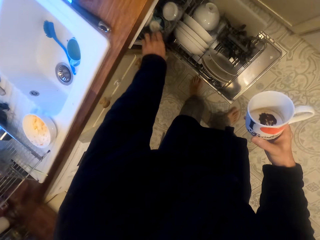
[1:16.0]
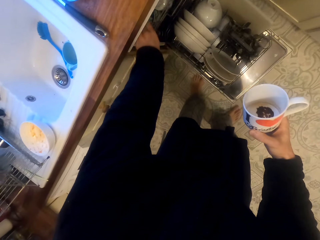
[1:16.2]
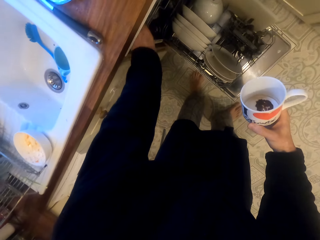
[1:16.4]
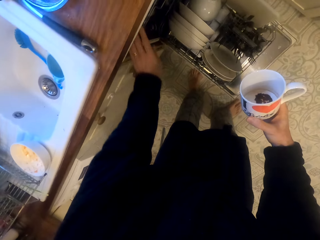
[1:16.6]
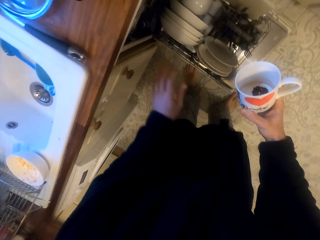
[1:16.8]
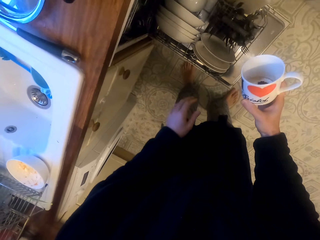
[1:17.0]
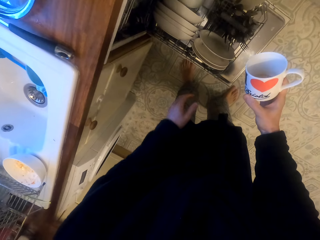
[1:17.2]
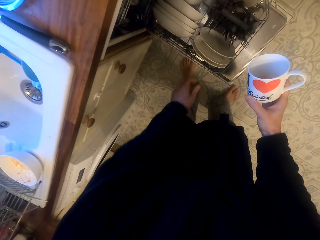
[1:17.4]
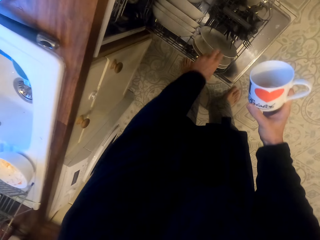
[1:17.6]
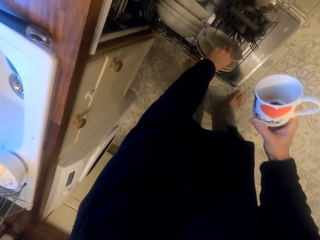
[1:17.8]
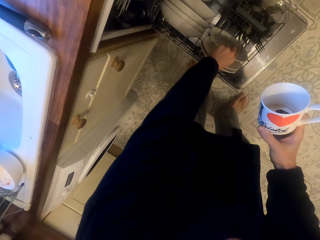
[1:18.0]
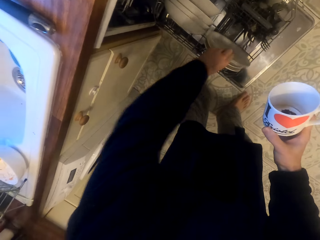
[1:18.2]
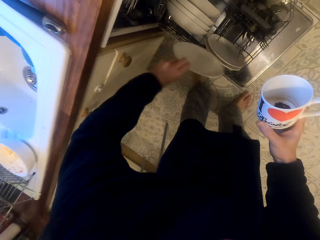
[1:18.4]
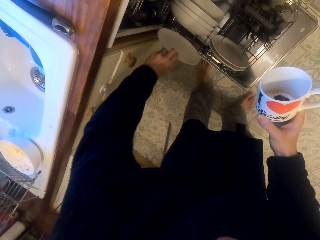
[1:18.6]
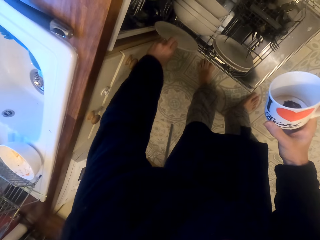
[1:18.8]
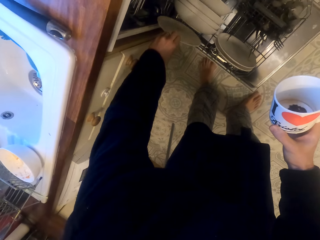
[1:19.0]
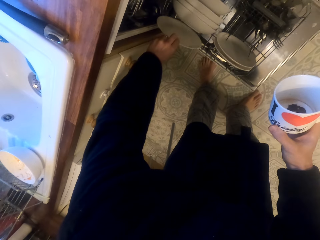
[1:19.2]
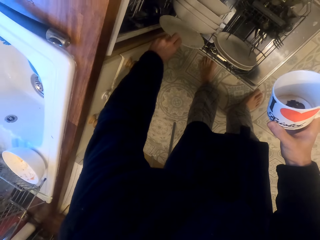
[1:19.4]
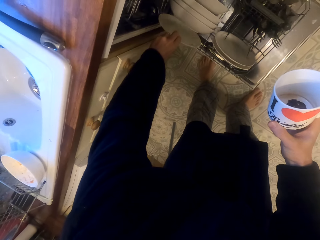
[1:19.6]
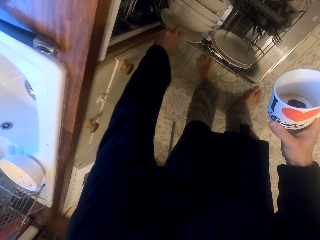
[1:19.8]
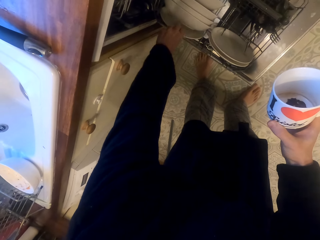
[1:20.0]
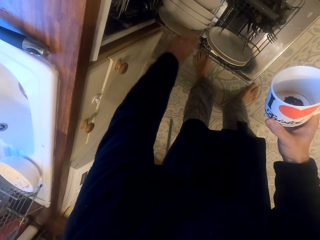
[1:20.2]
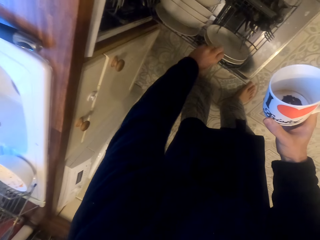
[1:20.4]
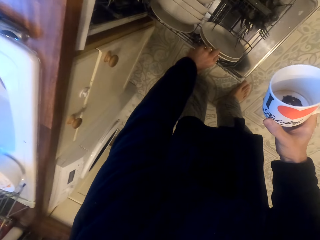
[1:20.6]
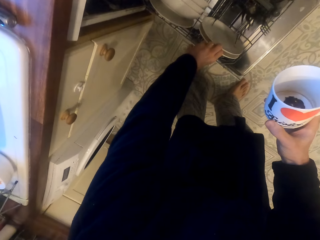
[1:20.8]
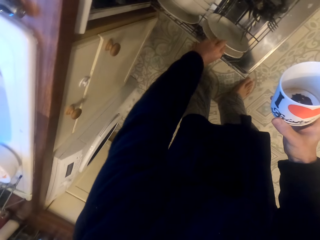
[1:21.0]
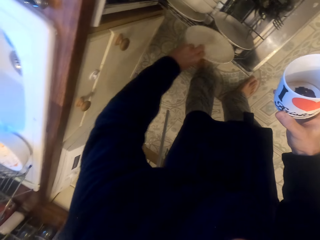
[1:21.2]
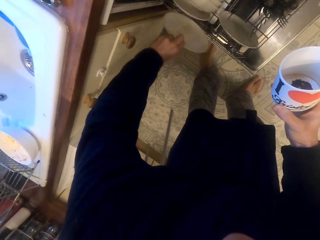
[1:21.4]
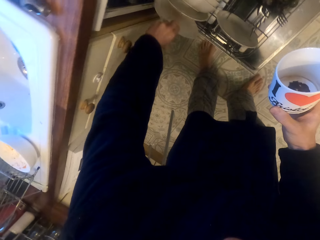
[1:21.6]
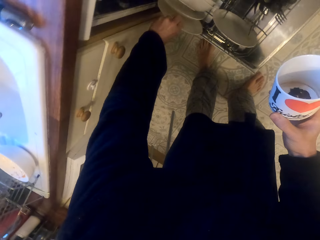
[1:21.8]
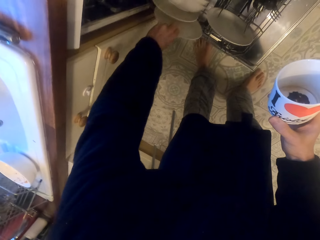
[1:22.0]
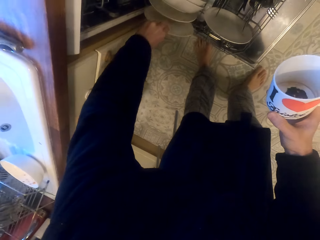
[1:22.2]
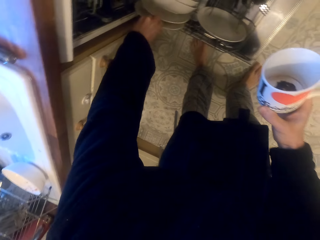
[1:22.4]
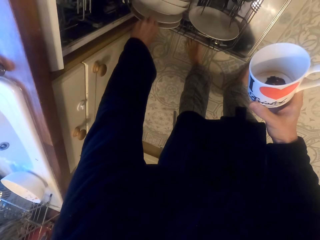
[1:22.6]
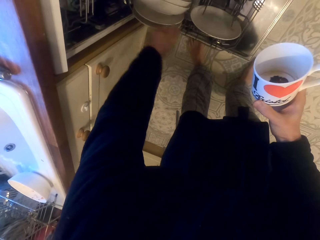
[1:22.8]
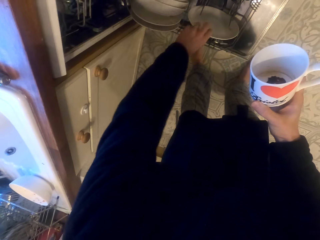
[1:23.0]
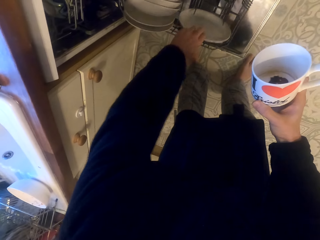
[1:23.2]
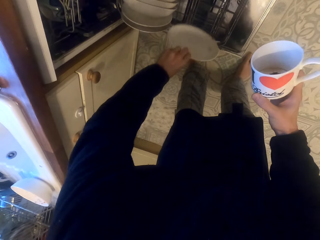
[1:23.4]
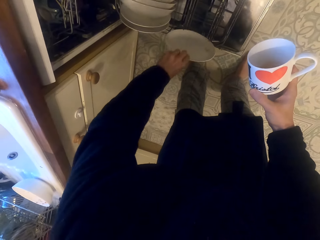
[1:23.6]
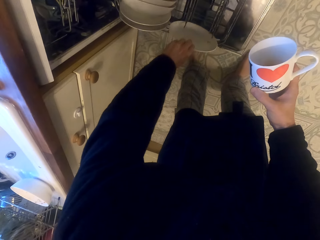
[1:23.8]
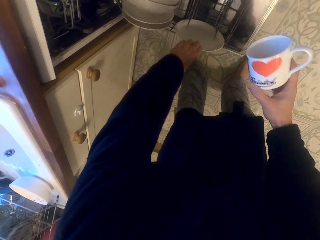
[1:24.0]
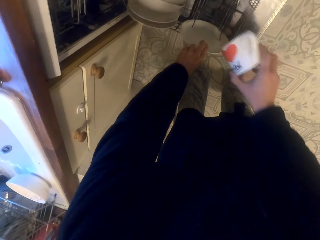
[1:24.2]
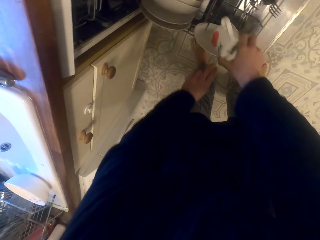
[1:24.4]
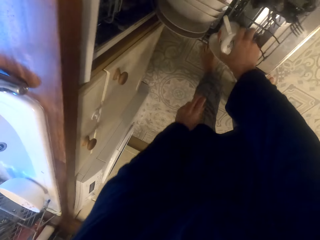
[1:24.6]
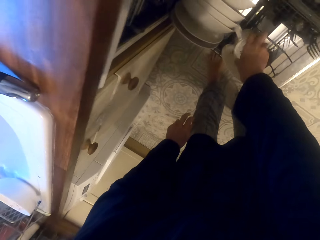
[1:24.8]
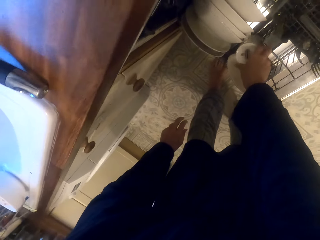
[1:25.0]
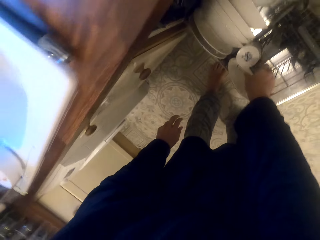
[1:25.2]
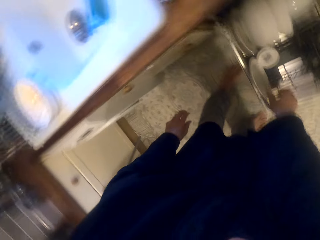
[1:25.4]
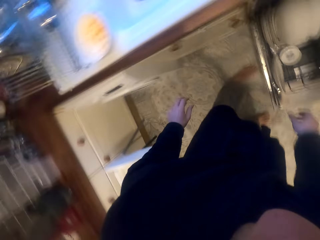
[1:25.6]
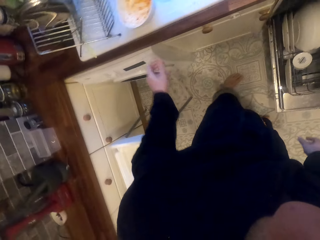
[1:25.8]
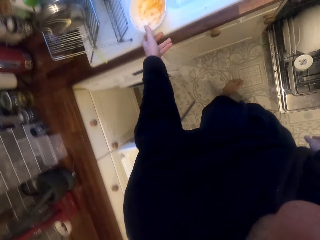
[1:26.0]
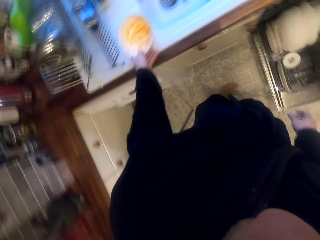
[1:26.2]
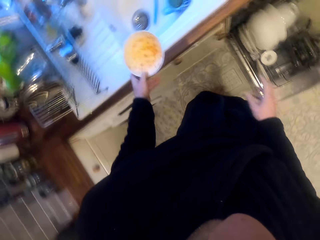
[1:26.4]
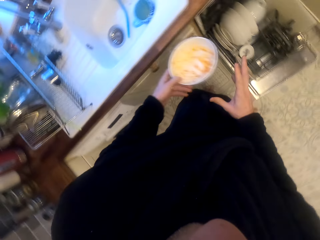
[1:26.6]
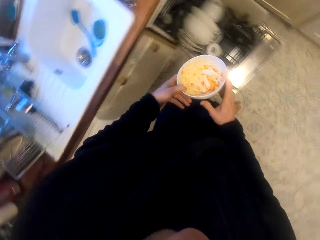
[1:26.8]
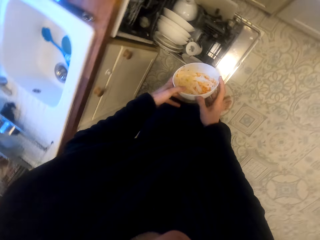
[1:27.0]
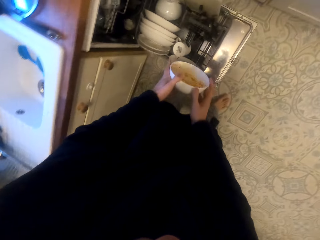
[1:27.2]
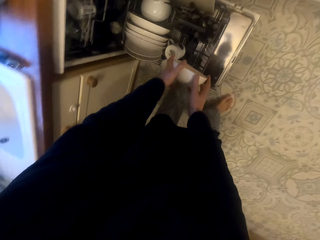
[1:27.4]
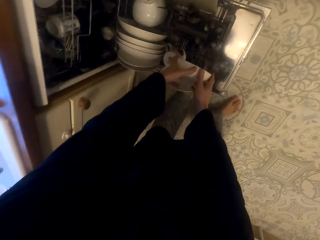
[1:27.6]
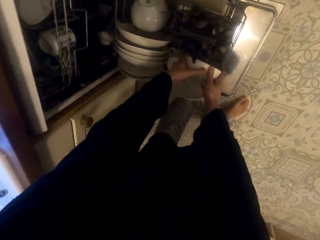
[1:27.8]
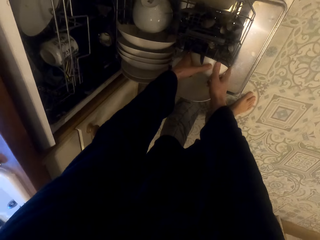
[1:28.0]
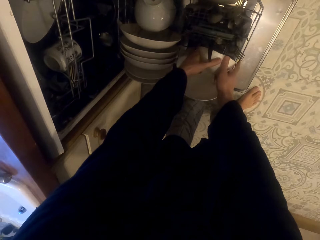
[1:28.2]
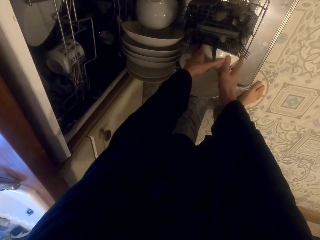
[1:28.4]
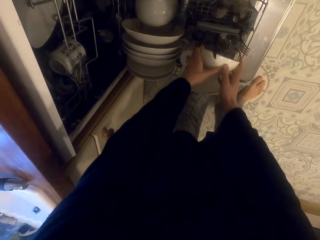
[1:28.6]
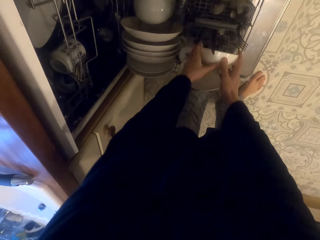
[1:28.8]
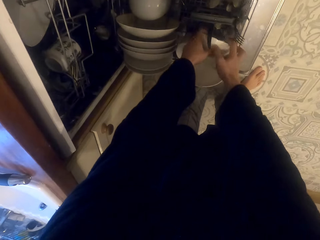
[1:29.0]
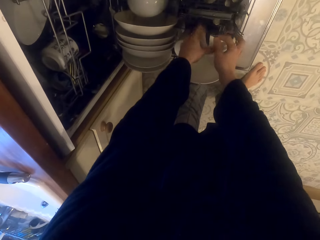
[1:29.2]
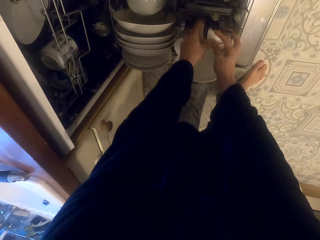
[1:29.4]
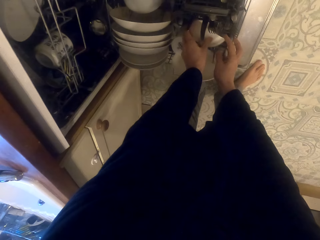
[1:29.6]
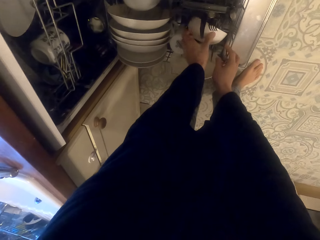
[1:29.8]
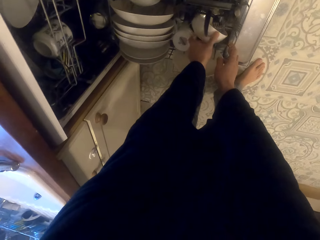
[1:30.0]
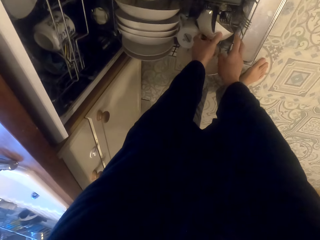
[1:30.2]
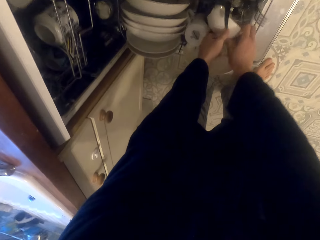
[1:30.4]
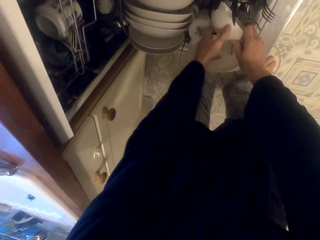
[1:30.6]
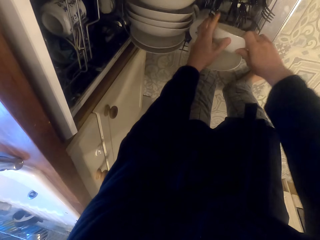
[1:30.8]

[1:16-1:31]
The camera wearer pushes the rack. They pick up a plate from the utensils rack. They put the plate on another row in the rack. They put a plate on another row in the rack. They move back a plate on another row in the rack. They put a mug in the rack. They hold a bowl and pick up the bowl. They put the bowl in the utensils rack.

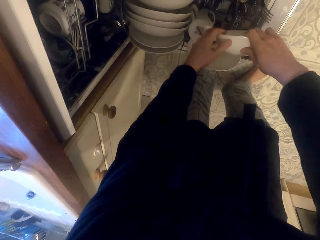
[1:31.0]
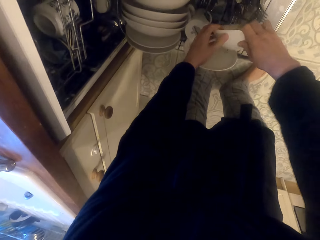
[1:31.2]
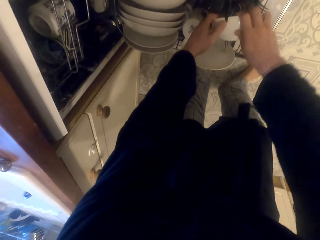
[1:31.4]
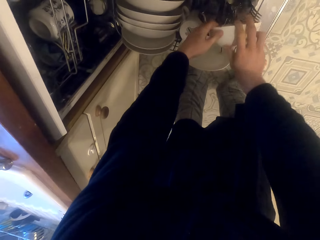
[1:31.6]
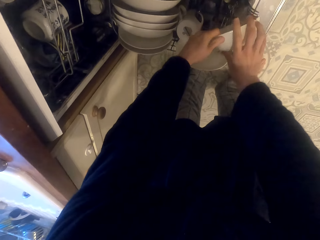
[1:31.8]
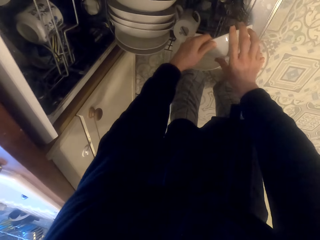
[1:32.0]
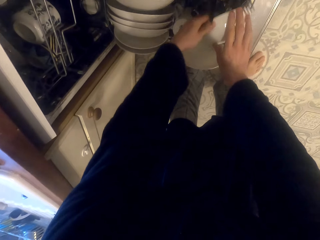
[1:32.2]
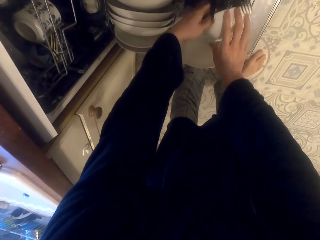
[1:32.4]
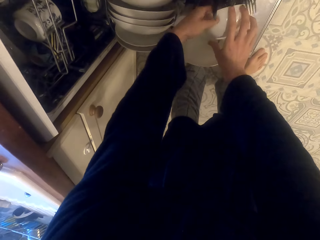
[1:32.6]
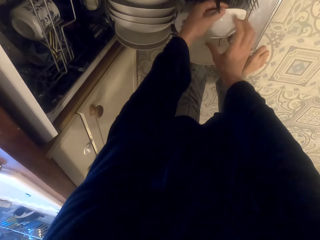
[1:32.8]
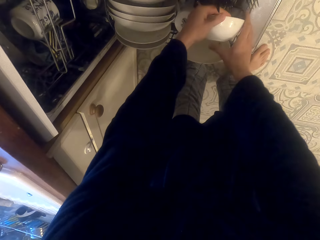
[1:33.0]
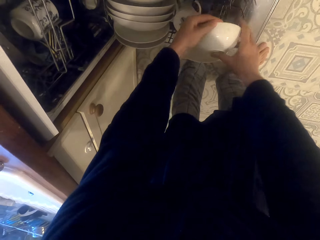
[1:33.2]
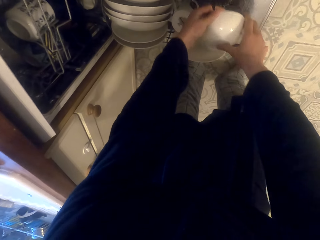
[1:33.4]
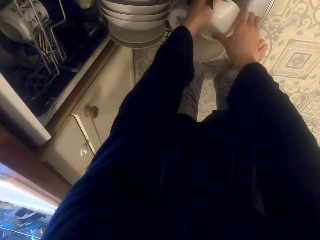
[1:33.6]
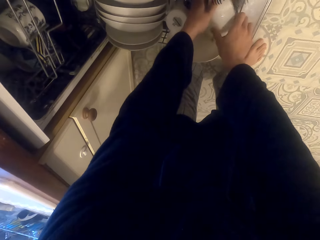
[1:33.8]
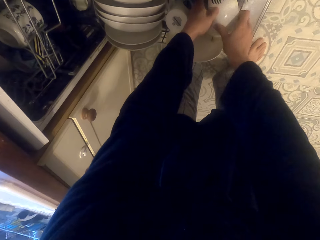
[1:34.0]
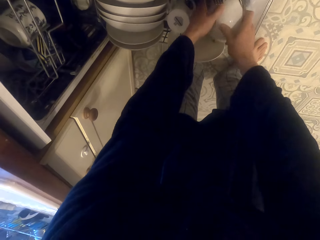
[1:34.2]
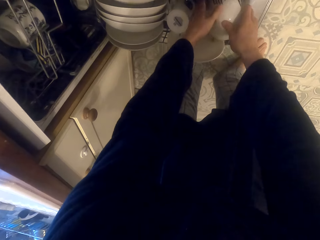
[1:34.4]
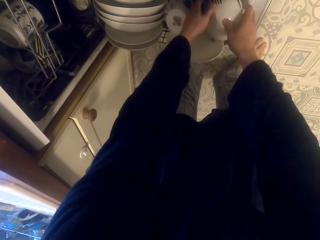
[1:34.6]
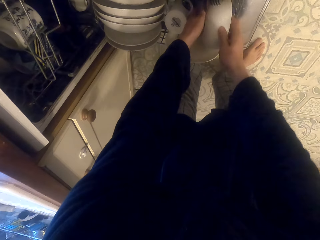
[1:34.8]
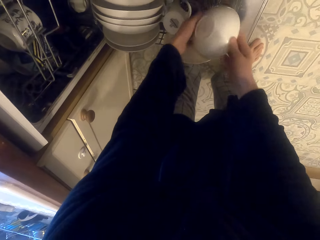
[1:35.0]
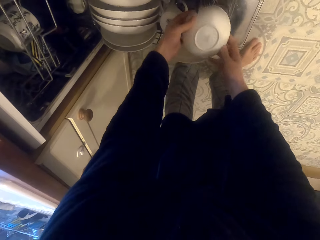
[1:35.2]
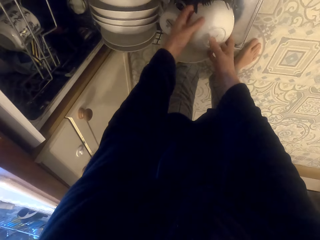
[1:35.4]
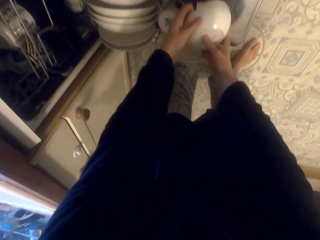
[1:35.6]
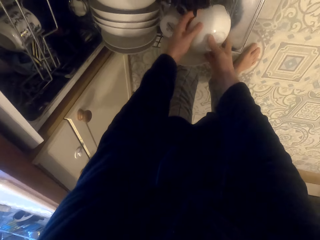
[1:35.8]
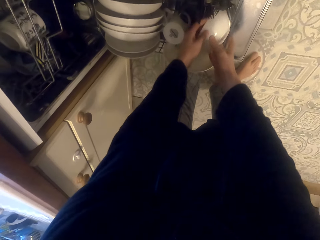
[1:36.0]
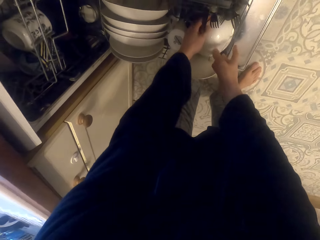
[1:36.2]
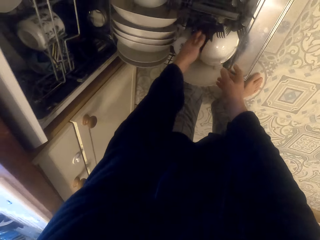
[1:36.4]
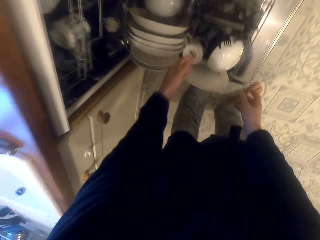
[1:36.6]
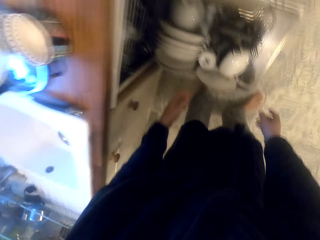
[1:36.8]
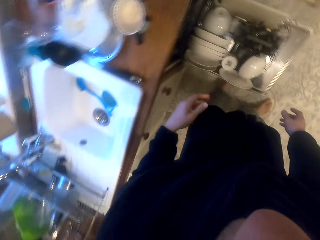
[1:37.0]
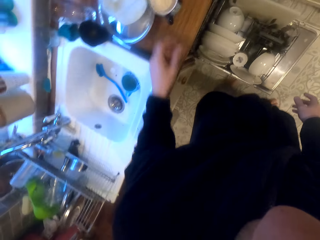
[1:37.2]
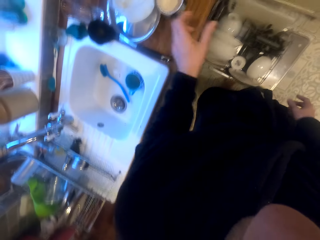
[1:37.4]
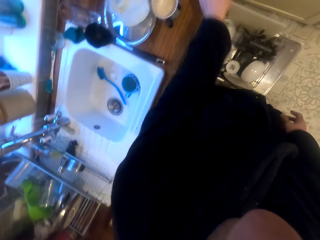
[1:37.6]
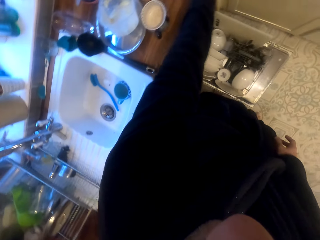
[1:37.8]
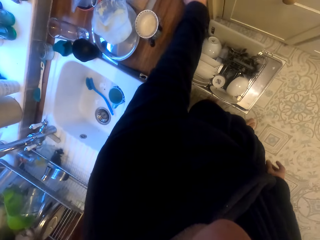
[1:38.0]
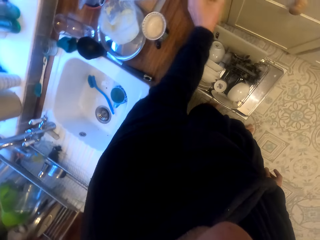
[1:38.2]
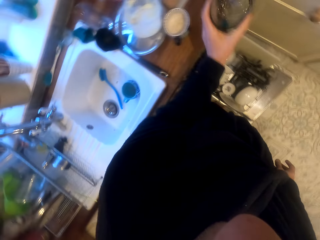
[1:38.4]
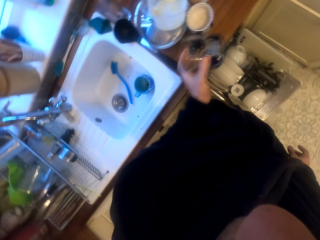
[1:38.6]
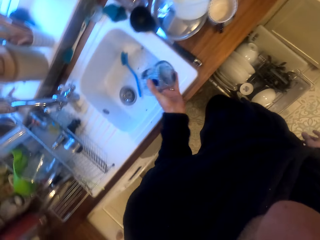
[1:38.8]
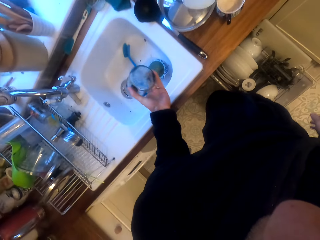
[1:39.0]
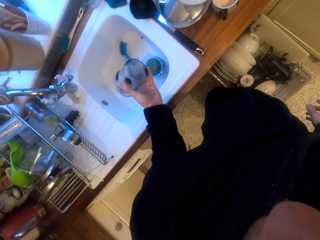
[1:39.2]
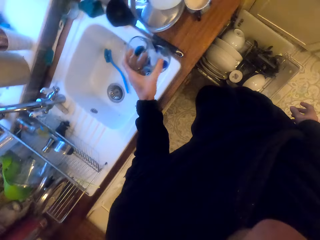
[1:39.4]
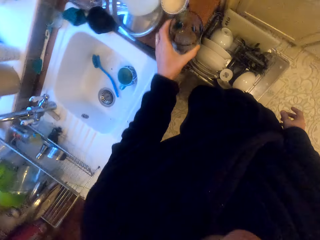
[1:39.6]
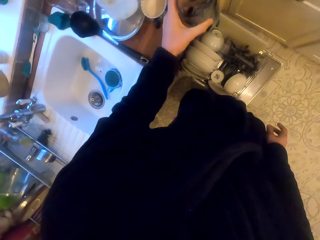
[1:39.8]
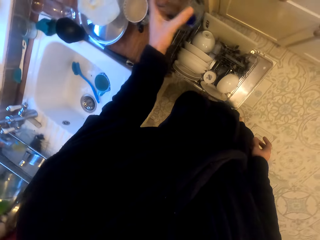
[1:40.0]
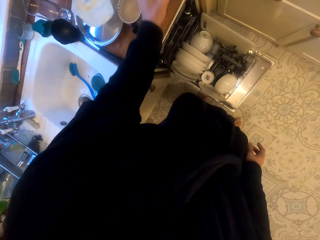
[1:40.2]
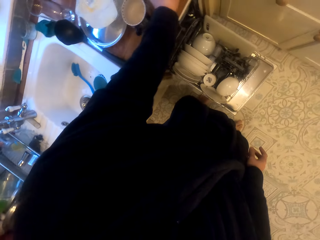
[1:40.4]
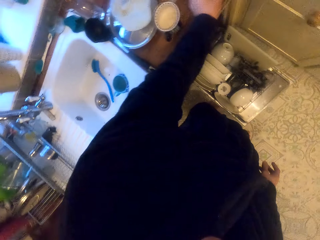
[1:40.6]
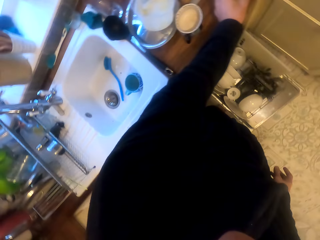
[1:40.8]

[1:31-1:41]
The camera wearer picks up a glass. They pour the content of the glass in the sink. They put back the glass.
